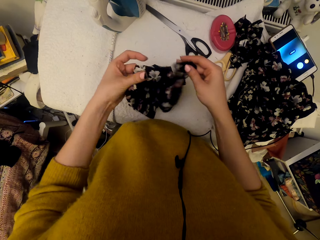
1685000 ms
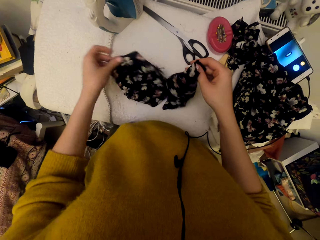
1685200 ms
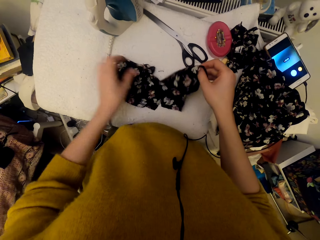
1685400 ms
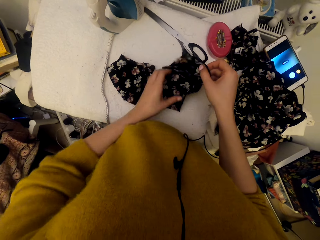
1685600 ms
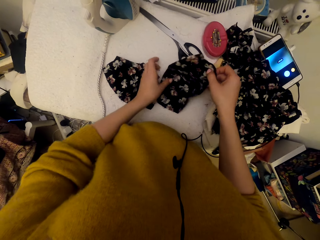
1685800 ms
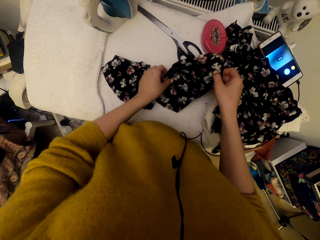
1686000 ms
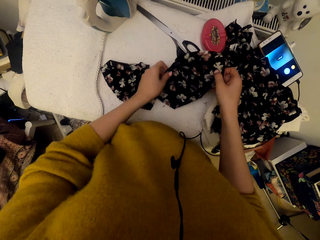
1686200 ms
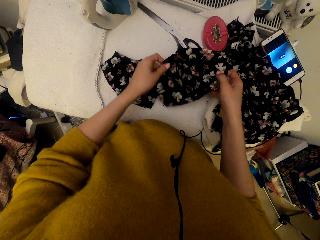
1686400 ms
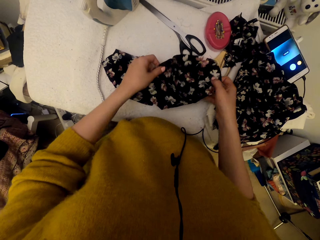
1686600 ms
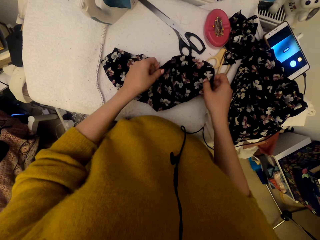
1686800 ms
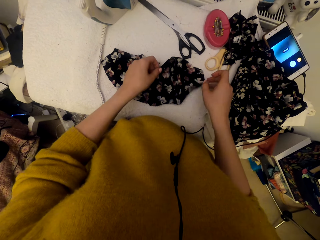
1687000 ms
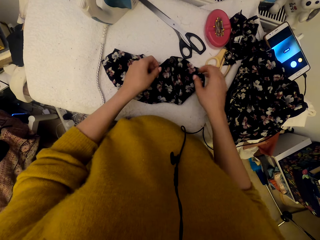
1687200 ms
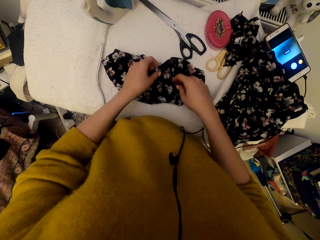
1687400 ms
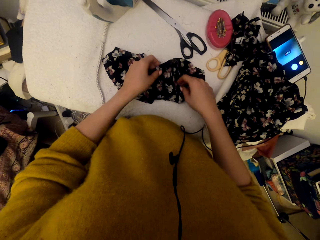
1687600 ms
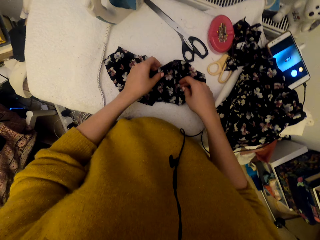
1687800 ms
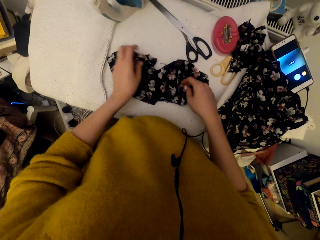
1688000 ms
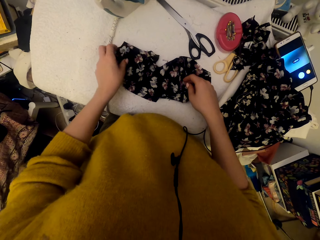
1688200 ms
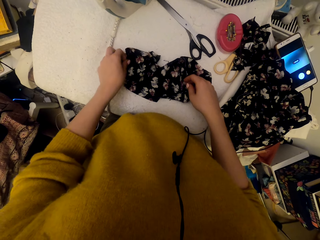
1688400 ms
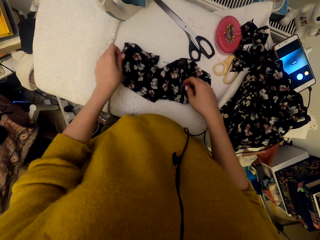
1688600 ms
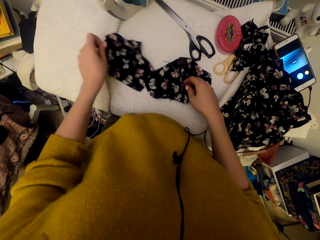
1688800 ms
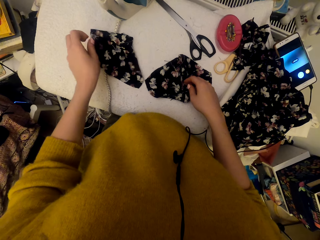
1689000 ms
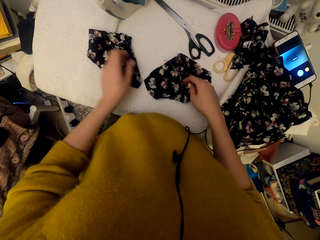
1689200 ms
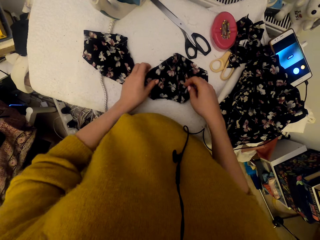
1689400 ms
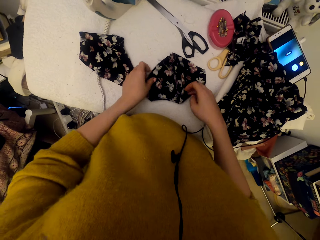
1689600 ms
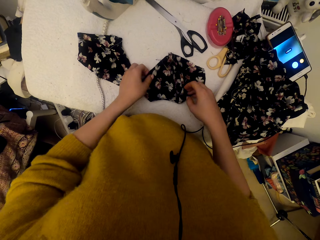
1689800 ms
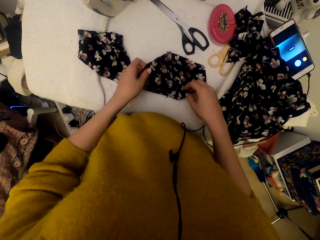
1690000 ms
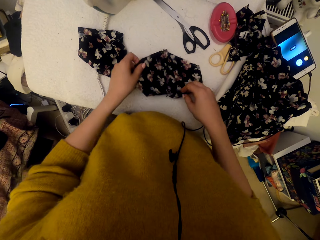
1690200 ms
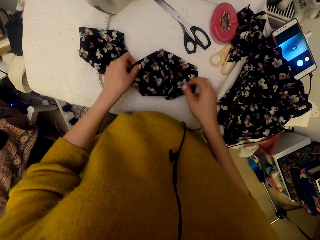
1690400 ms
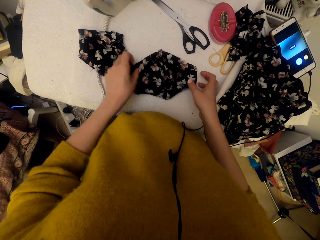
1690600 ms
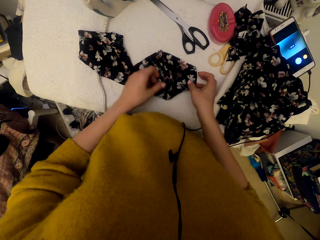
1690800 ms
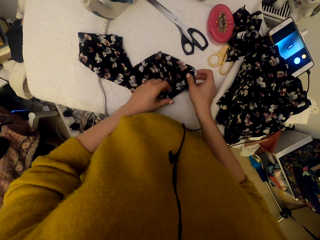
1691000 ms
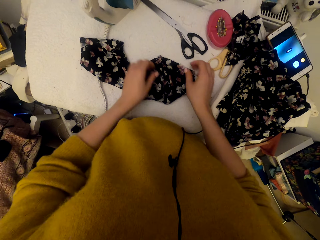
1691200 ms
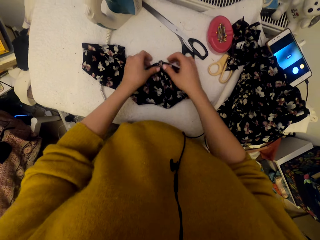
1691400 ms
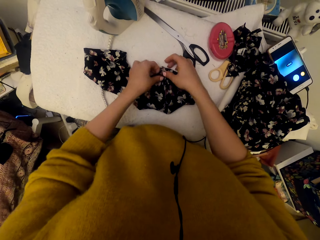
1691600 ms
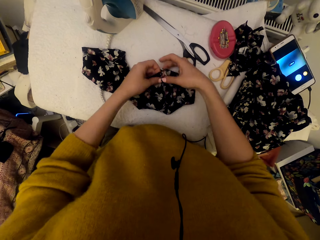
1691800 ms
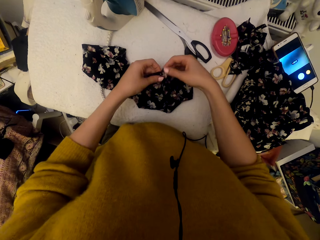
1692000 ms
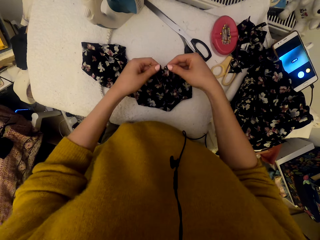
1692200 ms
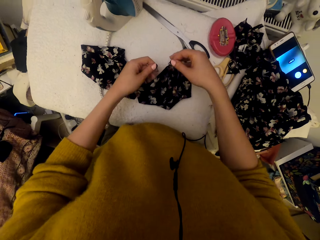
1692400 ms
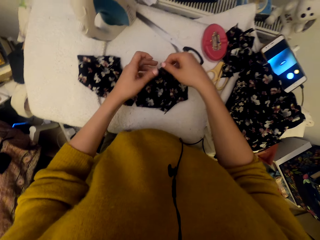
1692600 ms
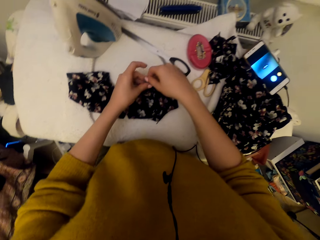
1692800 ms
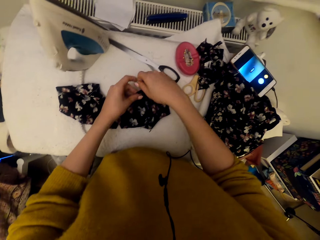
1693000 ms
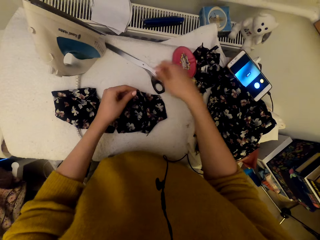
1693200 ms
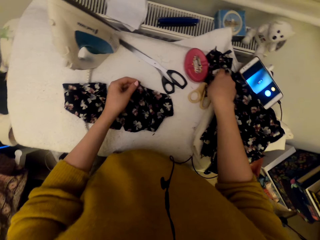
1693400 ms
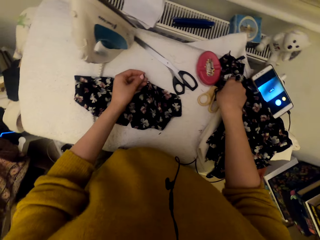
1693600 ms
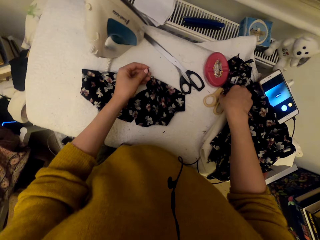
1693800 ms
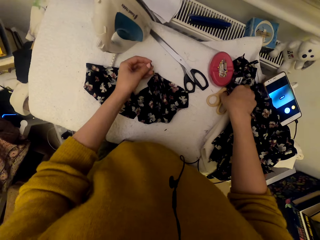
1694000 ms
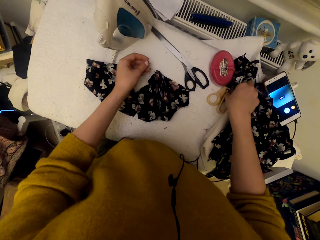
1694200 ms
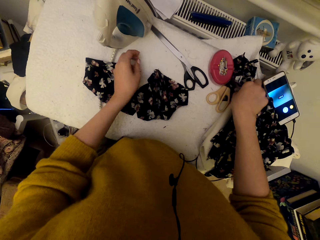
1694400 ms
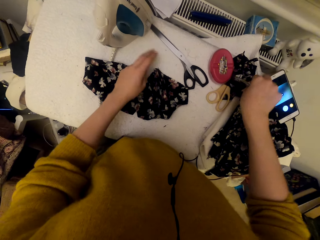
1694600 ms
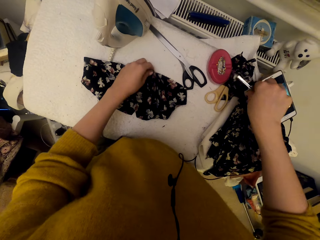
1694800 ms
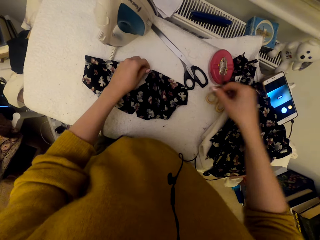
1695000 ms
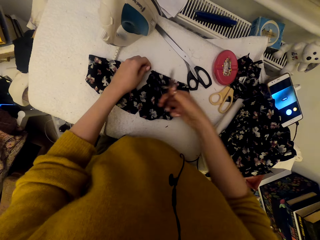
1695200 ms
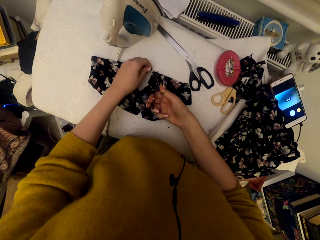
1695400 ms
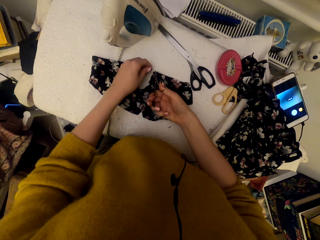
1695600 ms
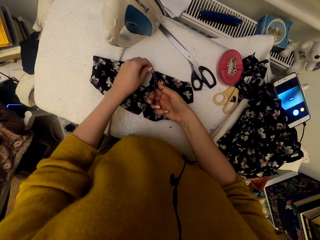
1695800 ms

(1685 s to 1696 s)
The camera wearer drops a cloth material piece on the worktable. They adjust a cloth material piece on the right side. They put down a material. They adjust a cloth material piece on the left side. They move materials on a table. They adjust a cloth material piece on the right side. They pick up scissors.

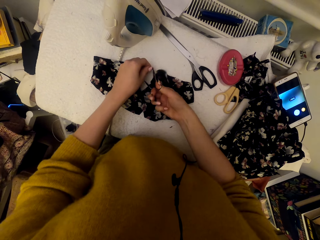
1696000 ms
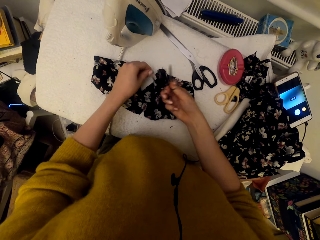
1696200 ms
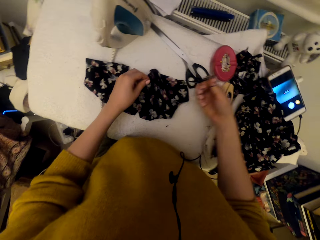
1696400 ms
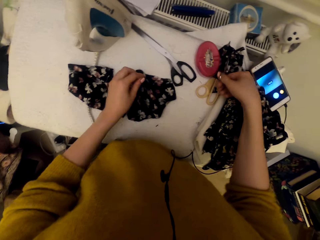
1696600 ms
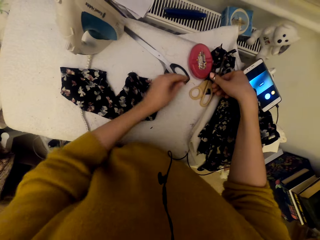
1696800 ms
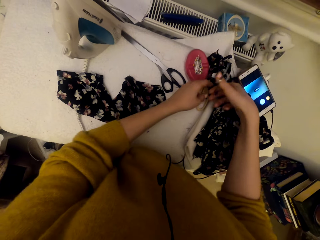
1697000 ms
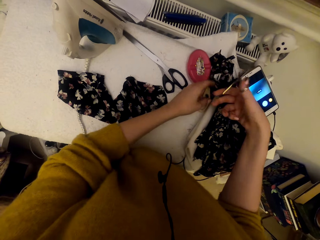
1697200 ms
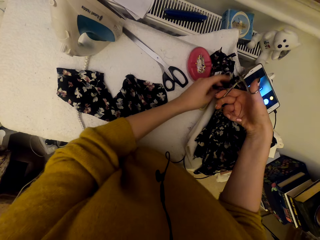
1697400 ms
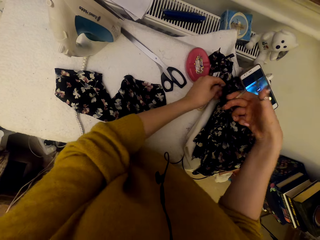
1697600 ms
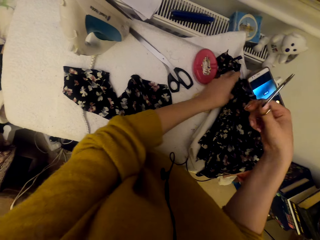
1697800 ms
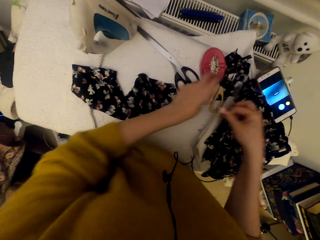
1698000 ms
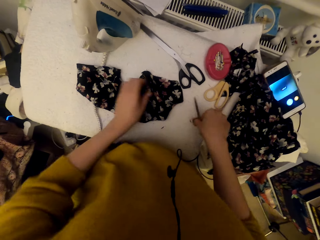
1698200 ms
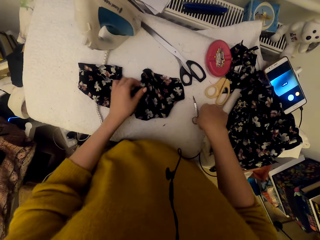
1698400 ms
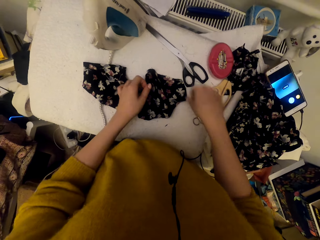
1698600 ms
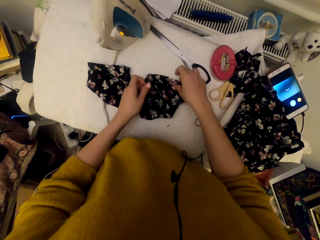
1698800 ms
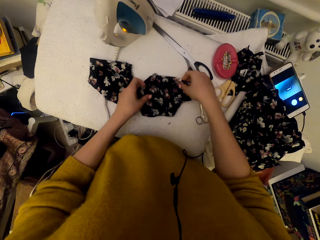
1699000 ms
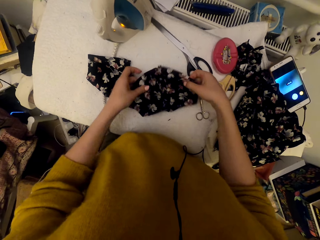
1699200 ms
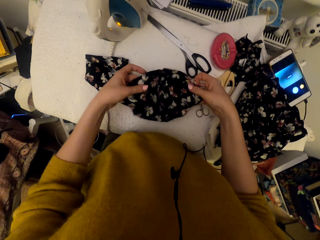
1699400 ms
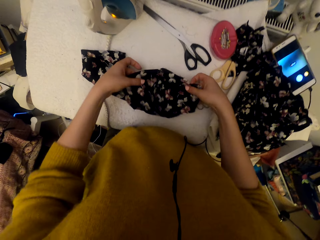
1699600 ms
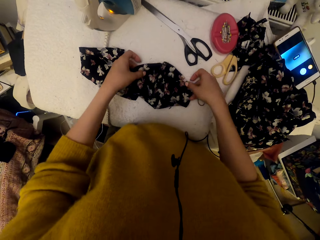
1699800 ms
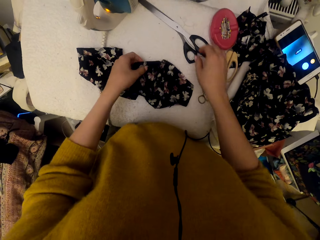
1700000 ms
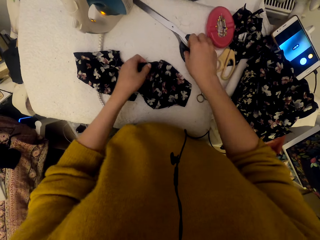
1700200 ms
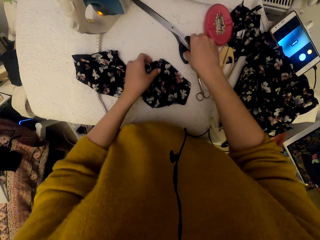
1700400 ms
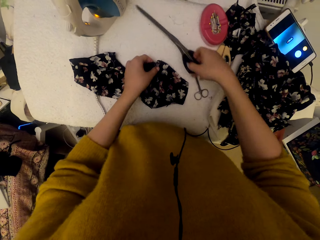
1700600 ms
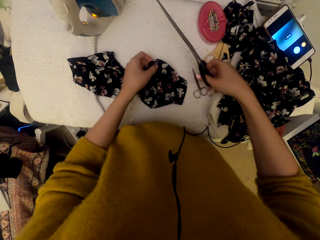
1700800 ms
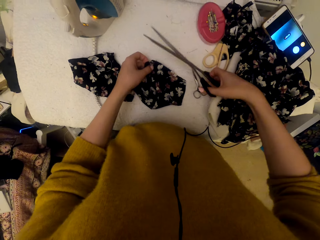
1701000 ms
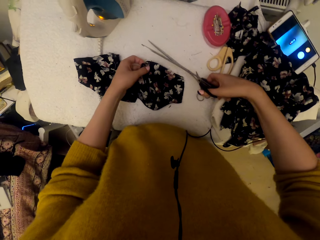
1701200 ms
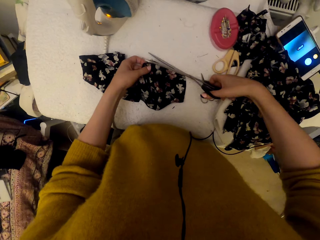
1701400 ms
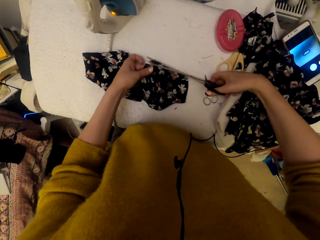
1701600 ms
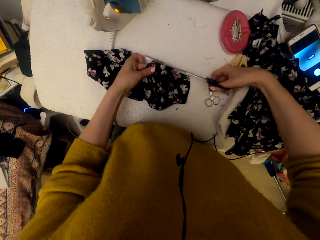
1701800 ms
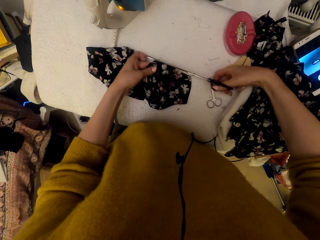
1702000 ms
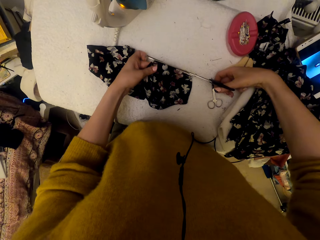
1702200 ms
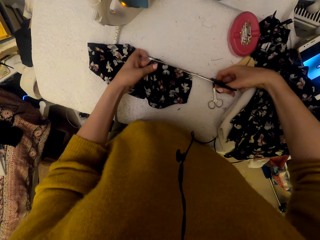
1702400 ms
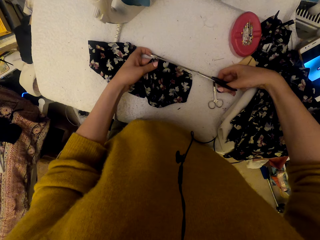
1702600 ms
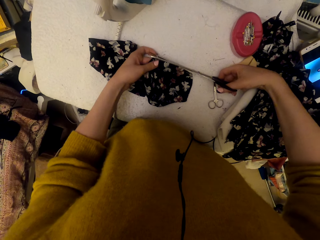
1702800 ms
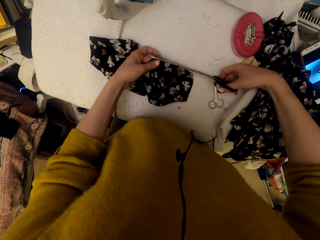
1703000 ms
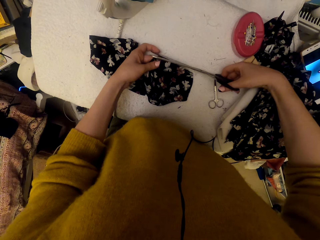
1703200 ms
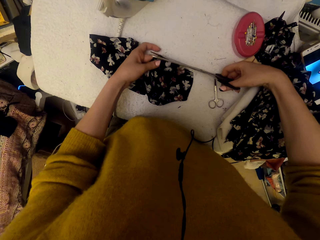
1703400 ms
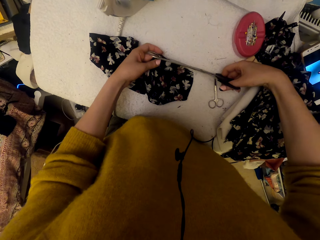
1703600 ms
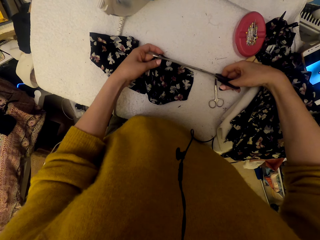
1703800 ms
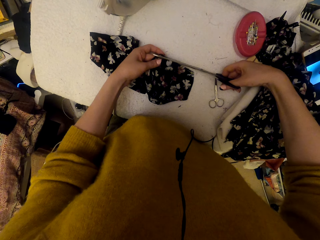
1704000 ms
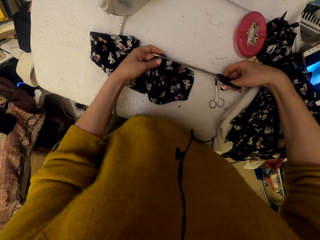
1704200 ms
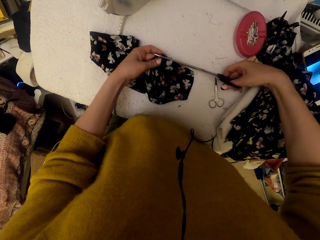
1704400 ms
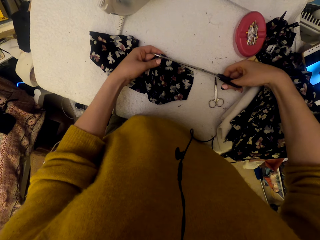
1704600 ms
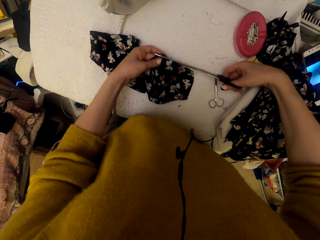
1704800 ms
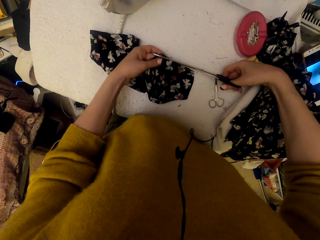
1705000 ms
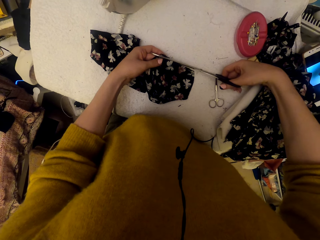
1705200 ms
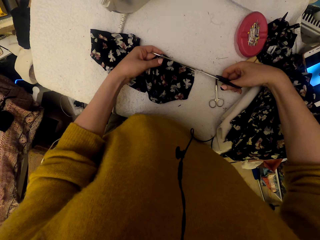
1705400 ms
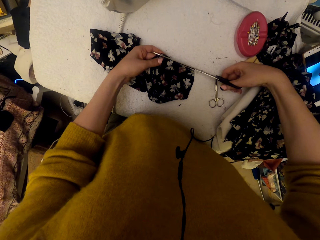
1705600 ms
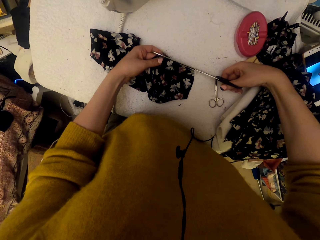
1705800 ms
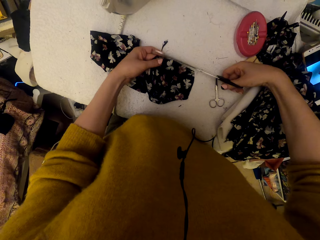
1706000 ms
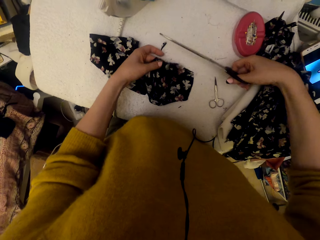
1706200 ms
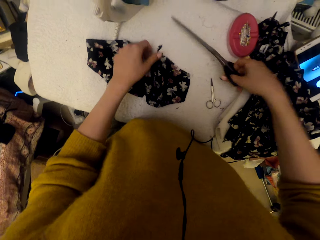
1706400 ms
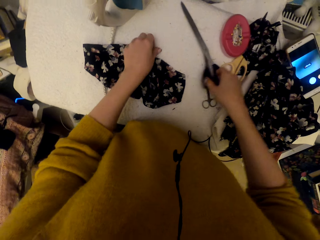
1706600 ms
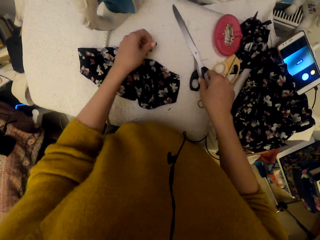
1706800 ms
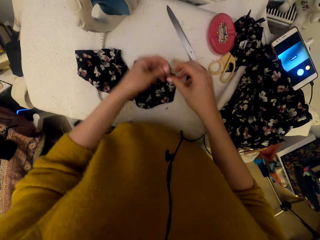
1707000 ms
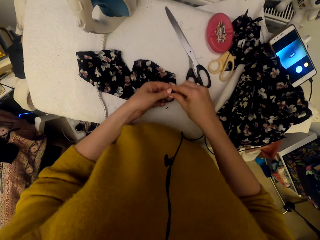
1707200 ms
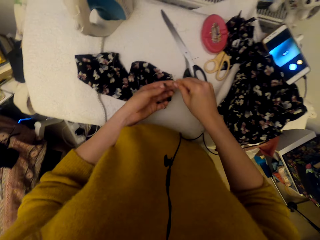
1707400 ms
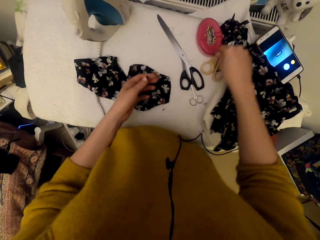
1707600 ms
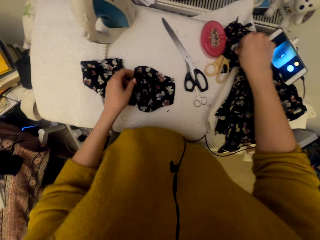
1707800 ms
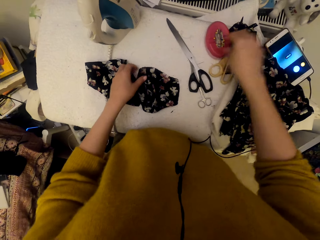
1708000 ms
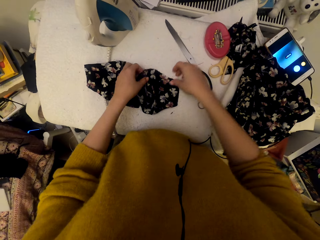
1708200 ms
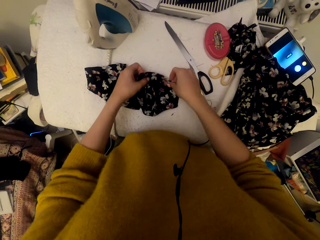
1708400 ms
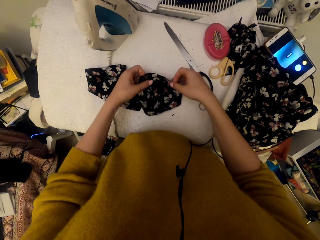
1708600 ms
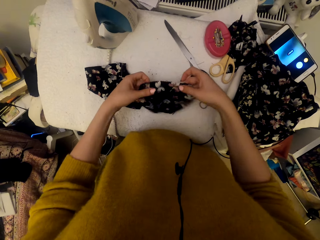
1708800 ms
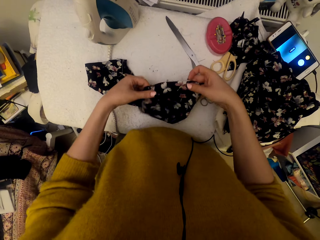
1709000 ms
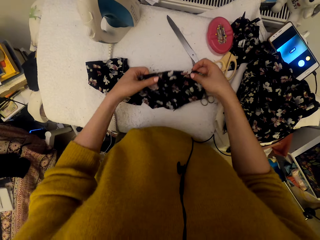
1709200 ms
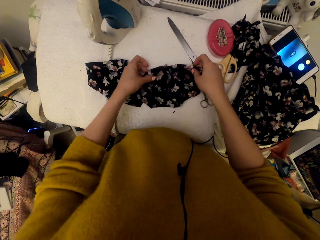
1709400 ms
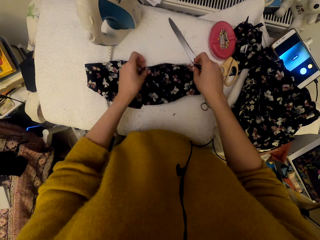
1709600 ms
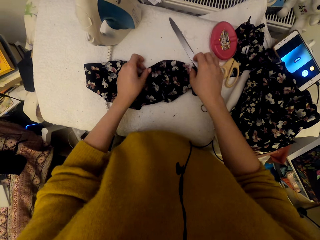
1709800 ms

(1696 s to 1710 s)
The camera wearer cuts a cloth material piece edge or a thread using the scissors. They remove a cloth piece from the scissors. They pull part of the material. They drop the cloth piece. They put the scissors on the worktable. They adjust a cloth material piece on the right side. They move materials on a table. They pick up the scissors. They cut a cloth material piece edge using the scissors. They pick the cloth cut piece and drop the scissors. They transfer the cloth cut piece from the other hand to the right hand. They drop the cloth cut piece. They adjust the cloth material piece on the right side. They pick a material and put down the material.
